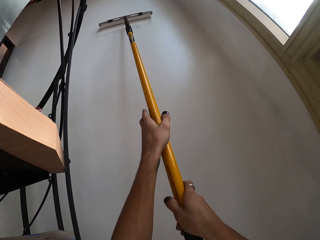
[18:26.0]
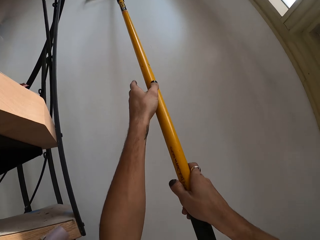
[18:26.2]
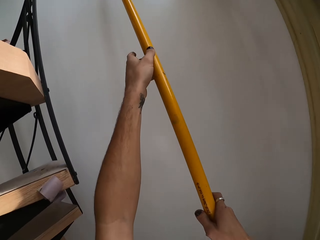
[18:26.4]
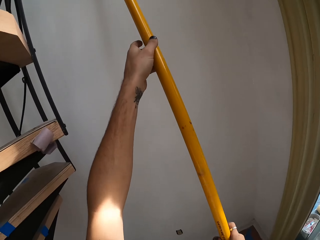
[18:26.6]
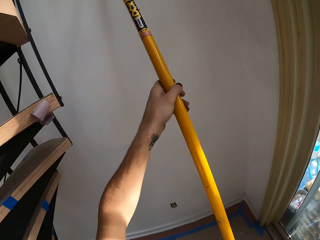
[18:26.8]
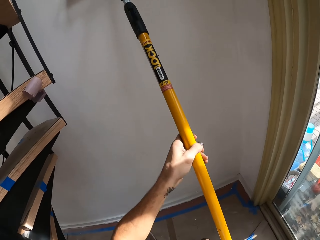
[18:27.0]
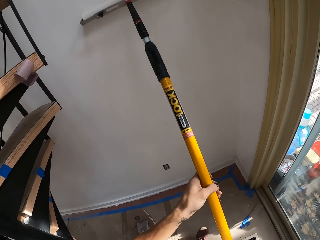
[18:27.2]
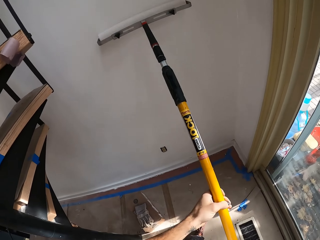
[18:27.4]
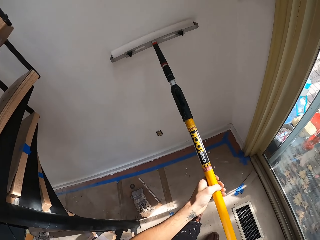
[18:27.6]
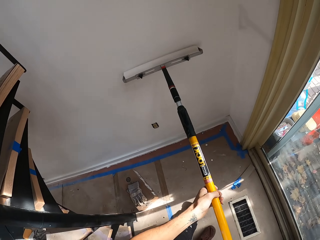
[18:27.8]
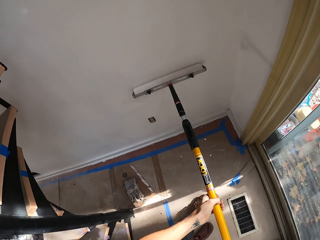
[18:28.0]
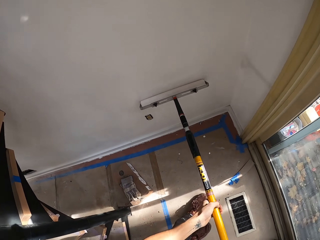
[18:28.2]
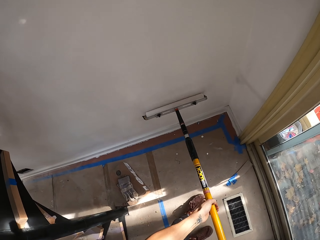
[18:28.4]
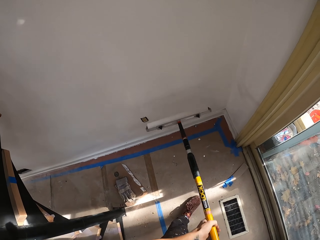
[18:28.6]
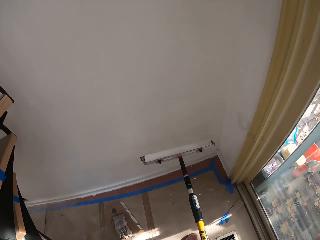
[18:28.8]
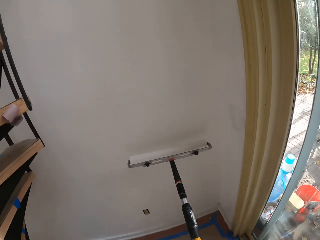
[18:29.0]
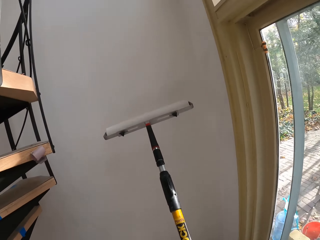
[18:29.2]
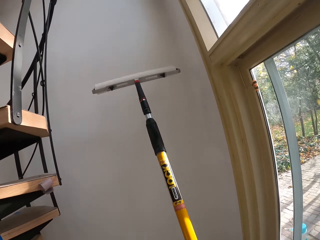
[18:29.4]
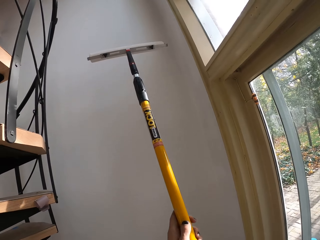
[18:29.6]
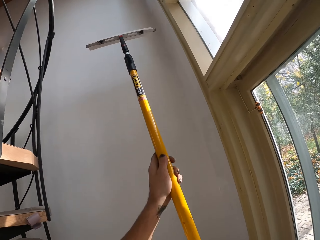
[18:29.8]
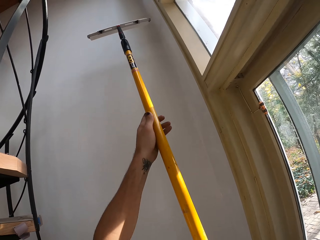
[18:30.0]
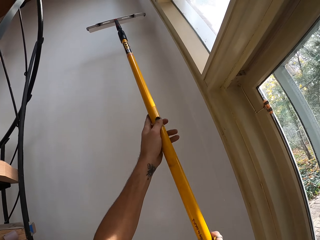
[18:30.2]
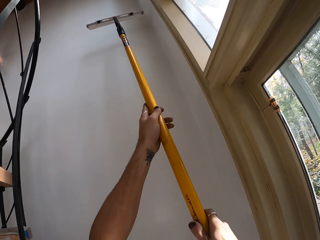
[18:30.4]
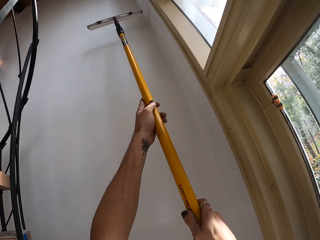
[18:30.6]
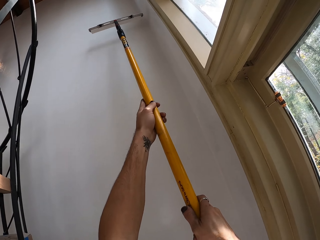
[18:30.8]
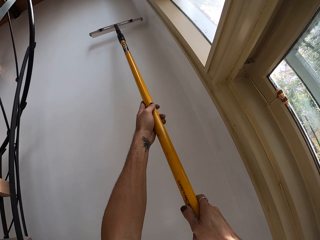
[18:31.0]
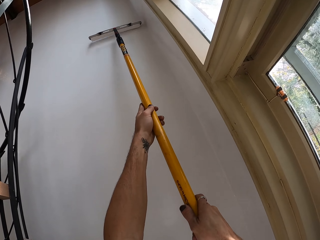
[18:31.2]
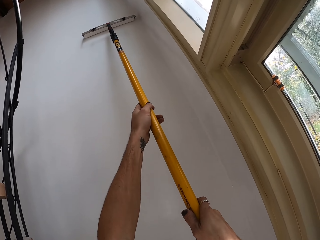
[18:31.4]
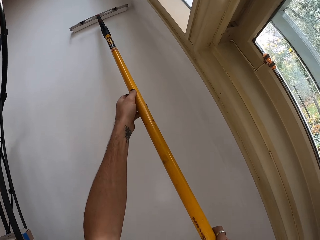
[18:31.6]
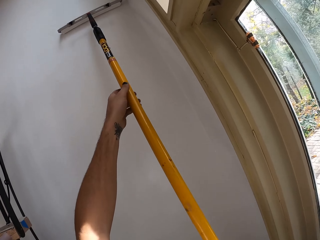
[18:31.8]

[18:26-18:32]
The camera wearer moves the paint brush on the wall.

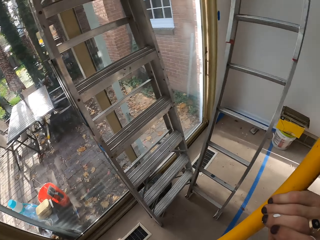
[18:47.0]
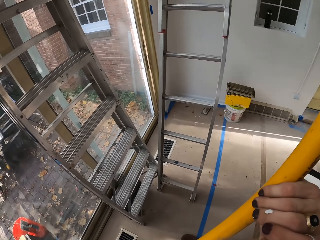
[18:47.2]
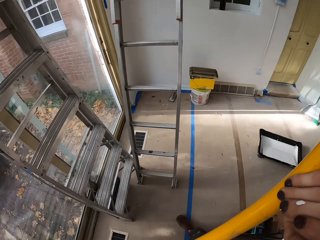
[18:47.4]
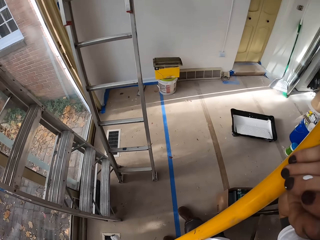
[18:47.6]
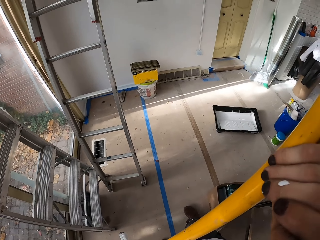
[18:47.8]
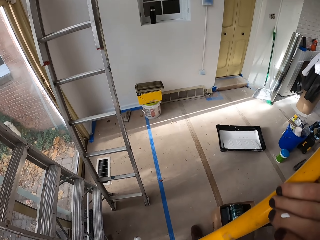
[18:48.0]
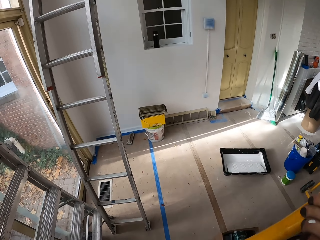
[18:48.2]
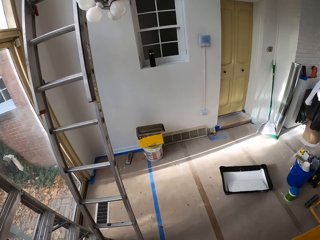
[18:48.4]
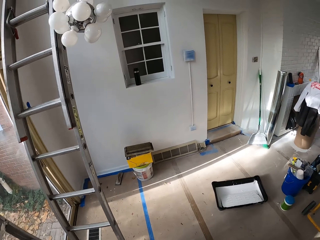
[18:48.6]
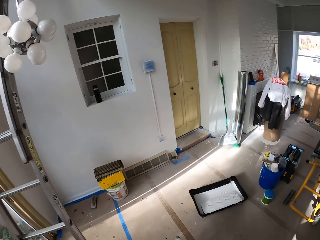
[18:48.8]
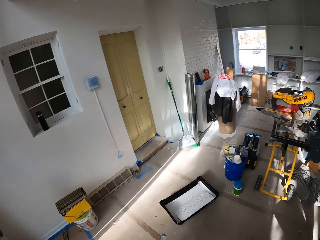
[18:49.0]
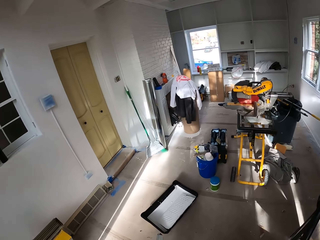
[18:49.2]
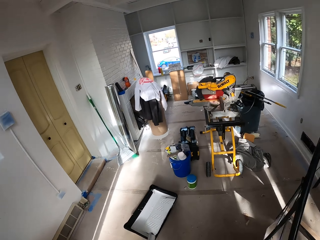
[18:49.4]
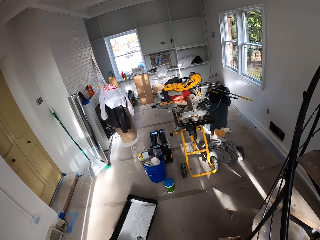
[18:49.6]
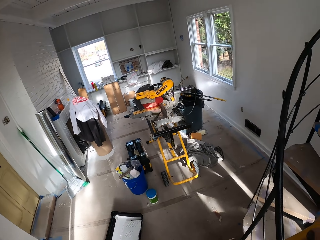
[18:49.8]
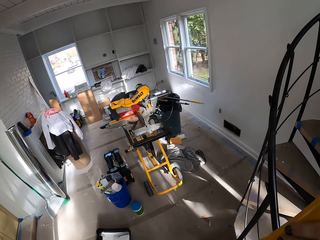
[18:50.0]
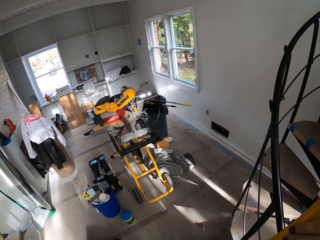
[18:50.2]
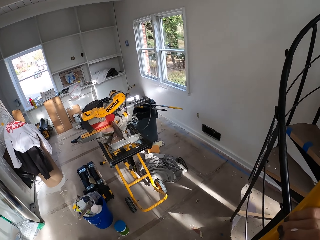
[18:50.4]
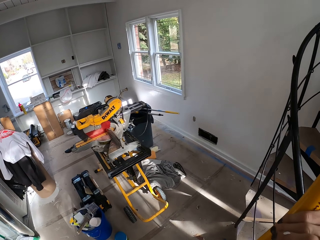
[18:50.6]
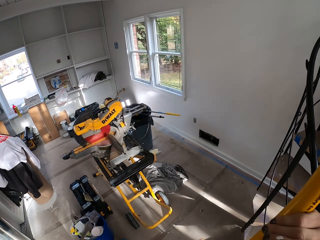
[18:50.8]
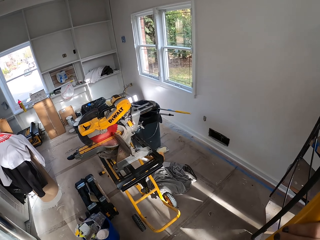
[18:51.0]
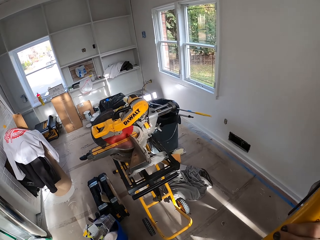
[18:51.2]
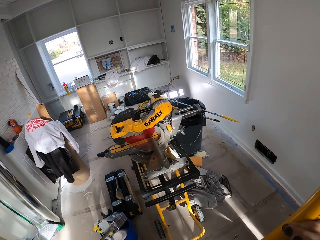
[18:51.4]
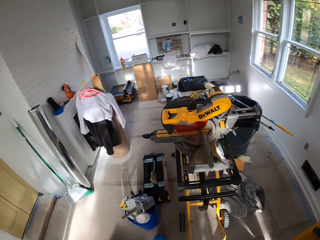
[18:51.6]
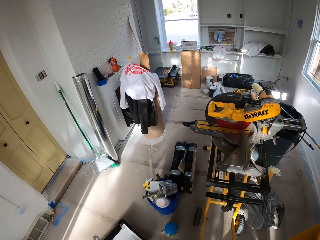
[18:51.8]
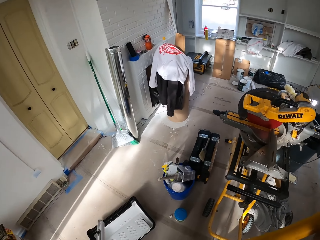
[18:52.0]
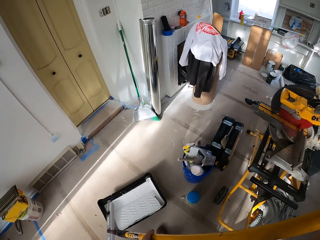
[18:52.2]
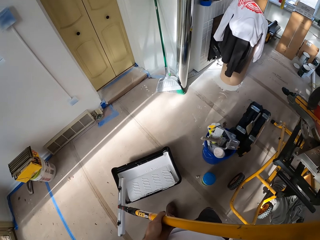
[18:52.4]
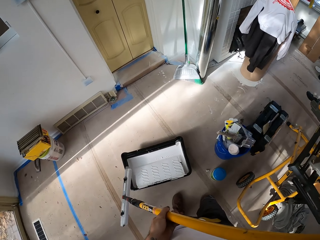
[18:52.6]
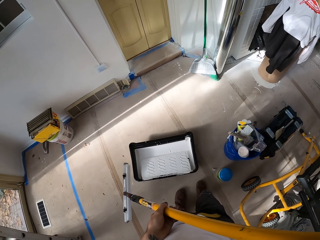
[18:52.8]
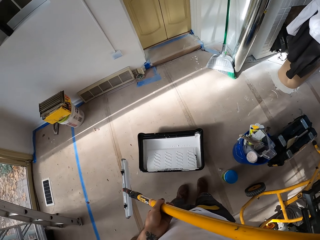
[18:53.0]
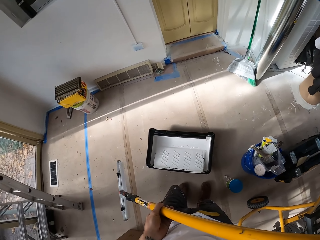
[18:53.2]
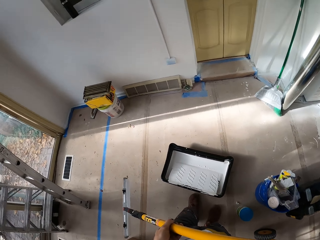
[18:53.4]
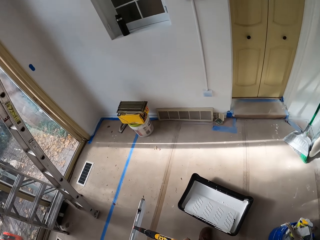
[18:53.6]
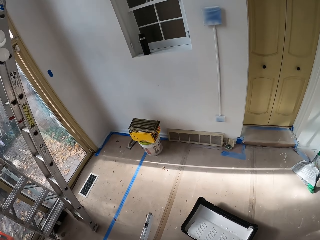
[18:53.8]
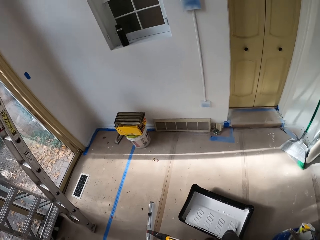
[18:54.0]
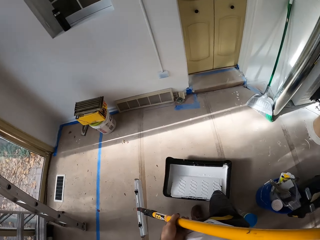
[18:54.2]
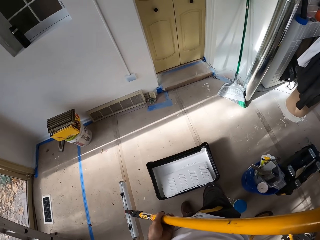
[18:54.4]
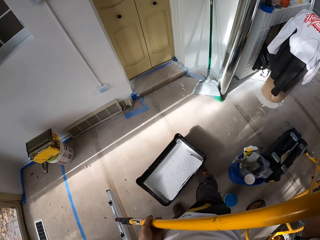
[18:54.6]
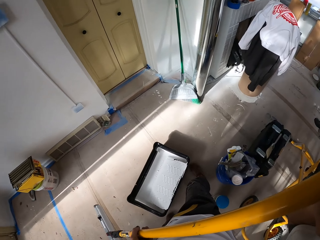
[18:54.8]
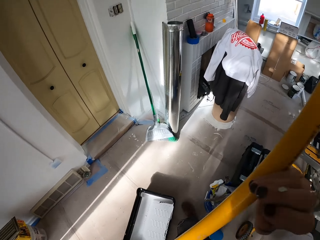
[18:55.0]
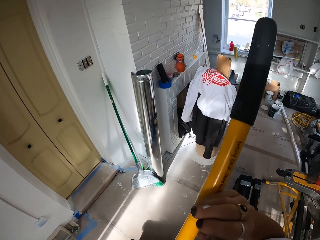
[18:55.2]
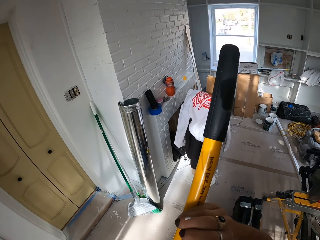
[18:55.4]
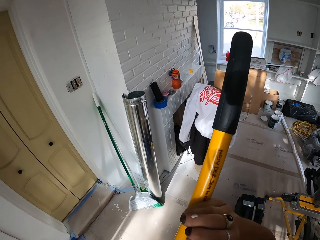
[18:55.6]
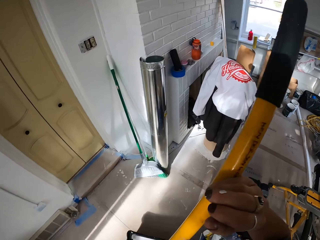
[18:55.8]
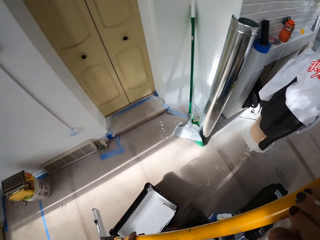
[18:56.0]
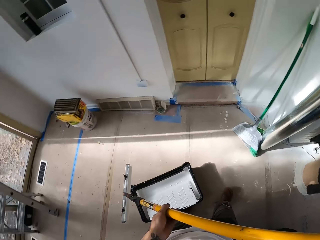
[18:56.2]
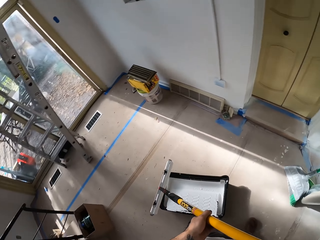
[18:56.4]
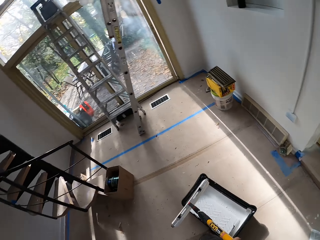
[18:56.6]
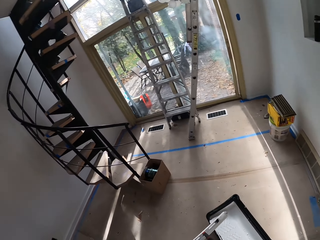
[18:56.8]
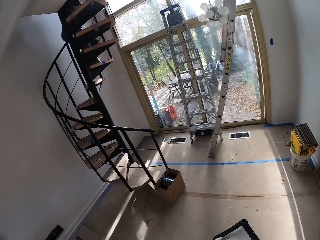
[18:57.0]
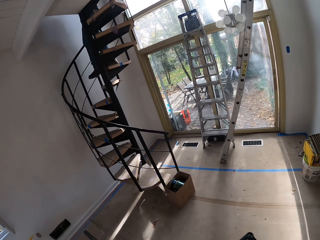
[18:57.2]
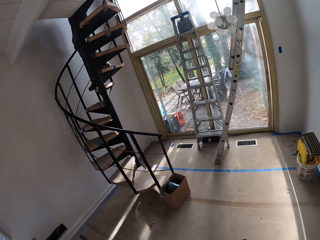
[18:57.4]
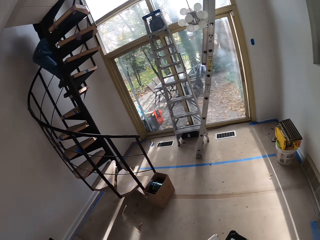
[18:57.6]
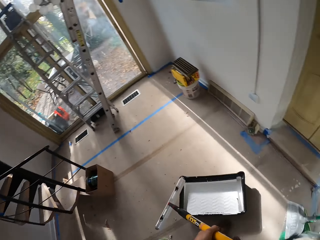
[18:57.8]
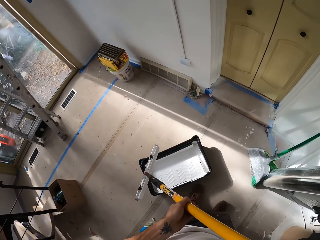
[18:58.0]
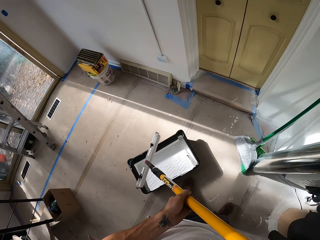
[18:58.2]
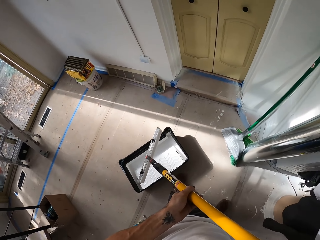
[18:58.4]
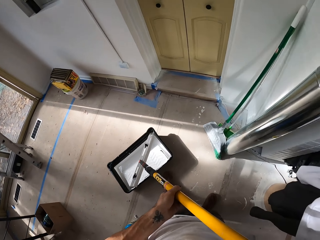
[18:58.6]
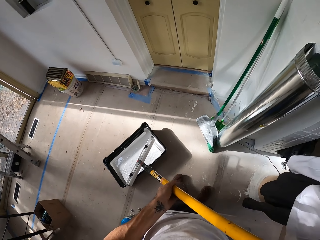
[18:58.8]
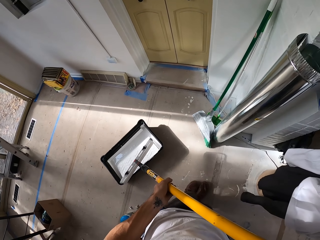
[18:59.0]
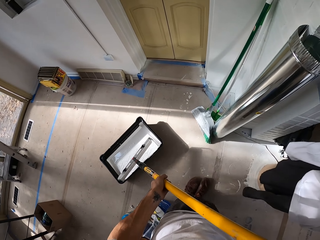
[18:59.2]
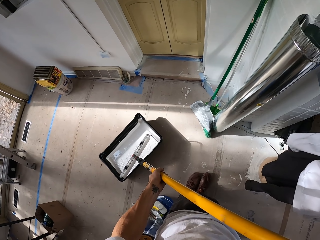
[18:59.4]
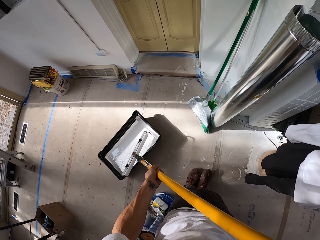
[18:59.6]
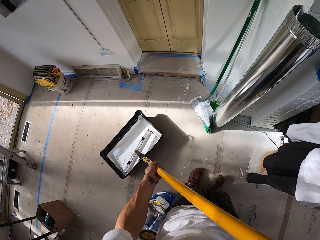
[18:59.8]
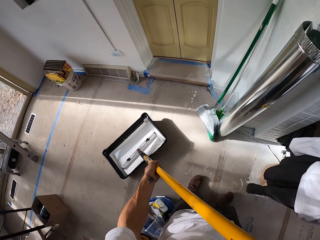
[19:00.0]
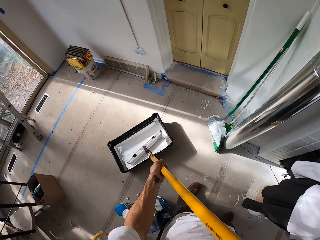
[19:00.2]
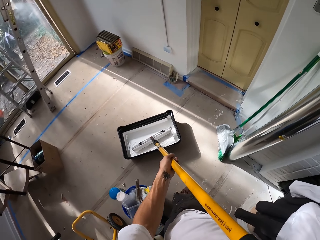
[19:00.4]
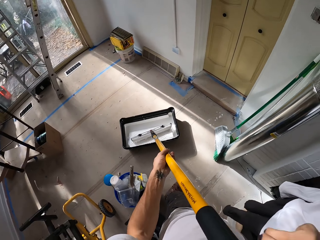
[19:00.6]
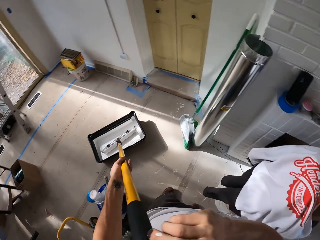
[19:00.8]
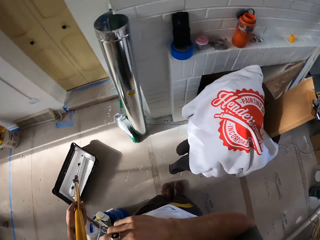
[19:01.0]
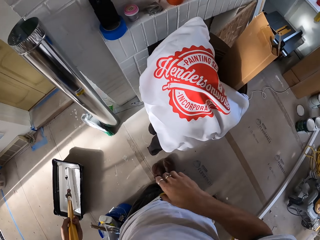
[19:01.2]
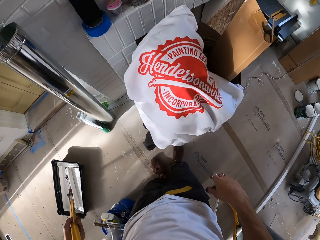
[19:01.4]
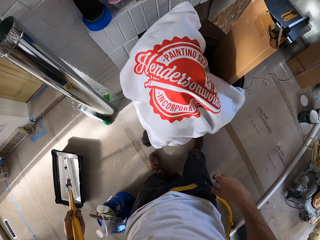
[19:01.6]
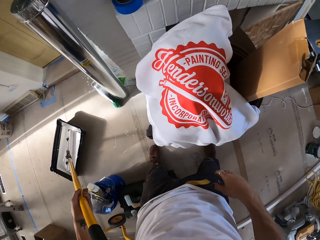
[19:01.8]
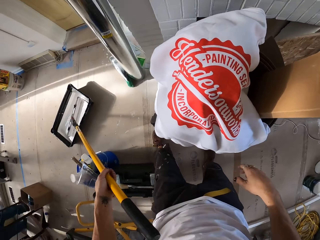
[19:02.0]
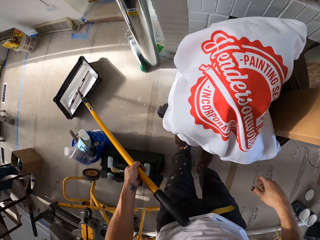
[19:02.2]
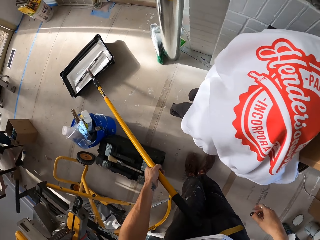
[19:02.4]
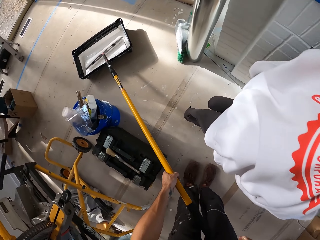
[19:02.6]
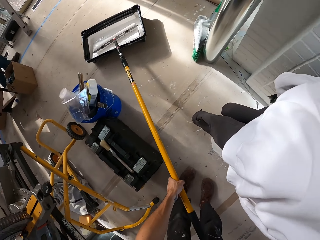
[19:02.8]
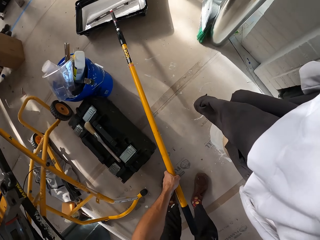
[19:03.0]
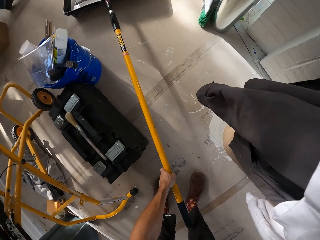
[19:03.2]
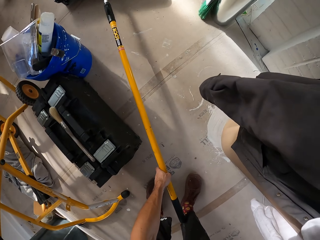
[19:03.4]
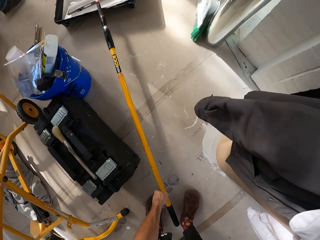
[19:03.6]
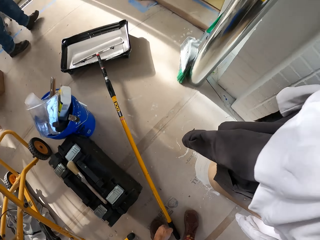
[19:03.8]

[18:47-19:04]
The camera wearer moves around. They move the container with their leg. They add more paint on the roller from the holder.
